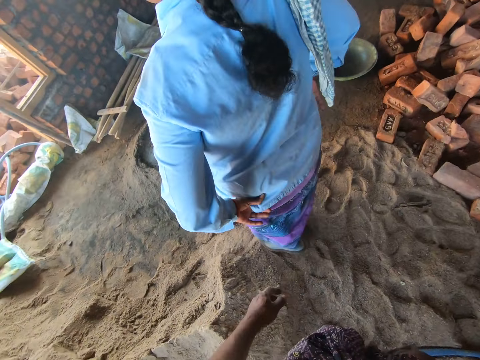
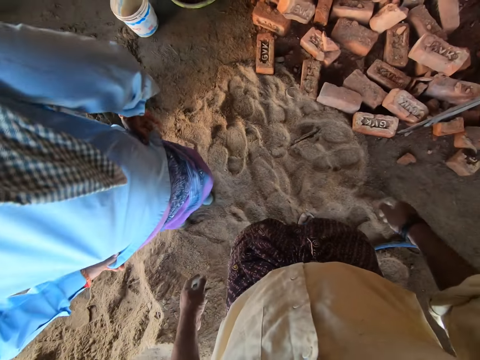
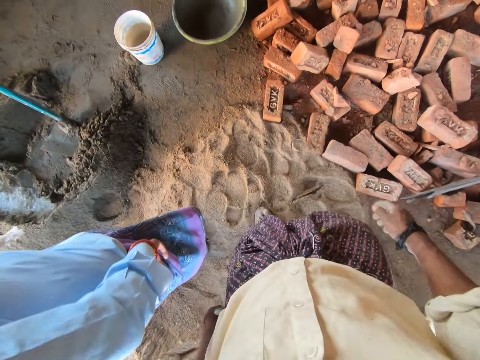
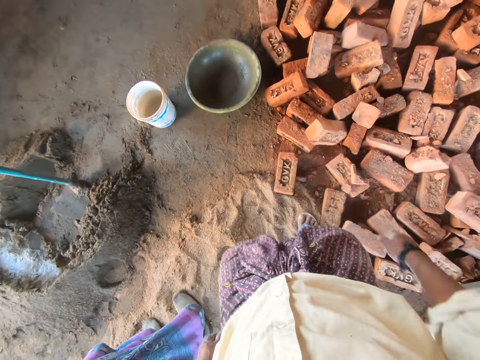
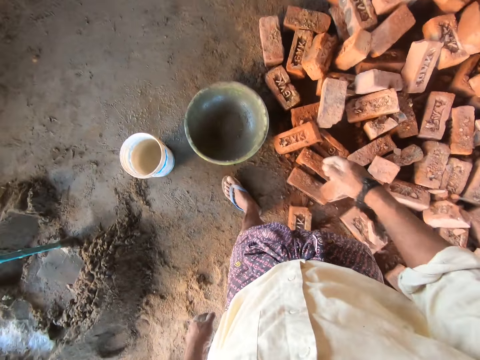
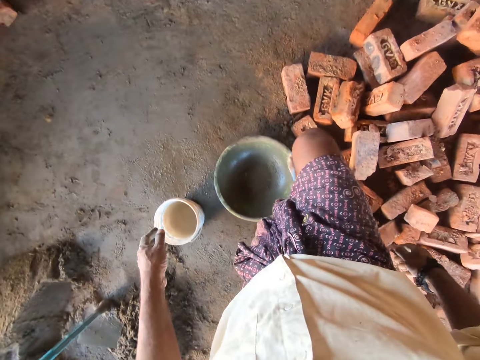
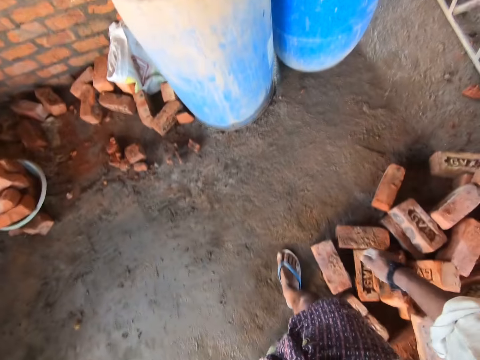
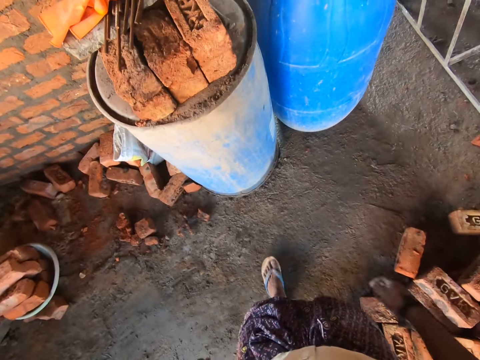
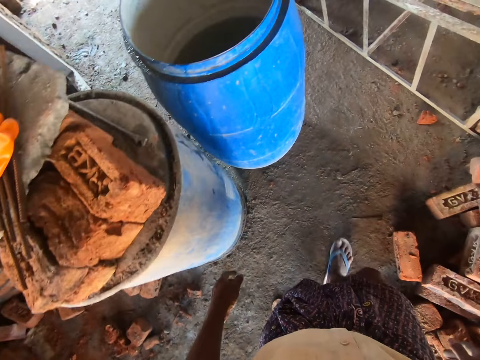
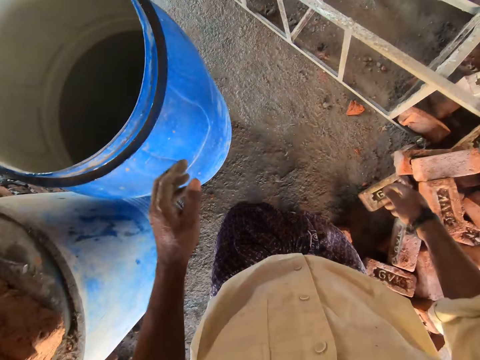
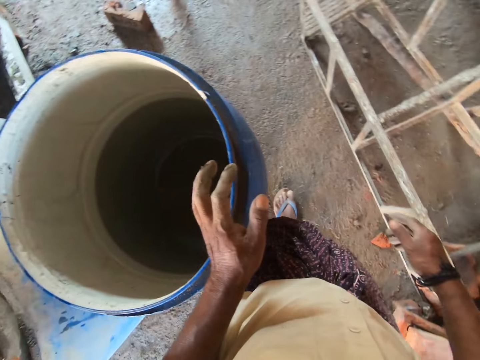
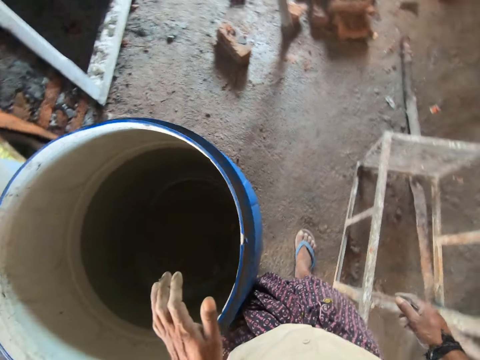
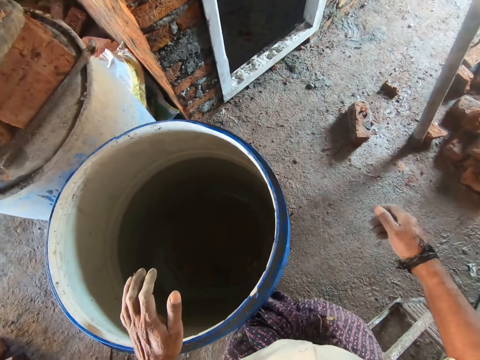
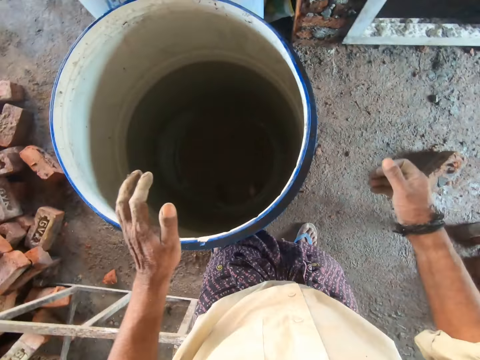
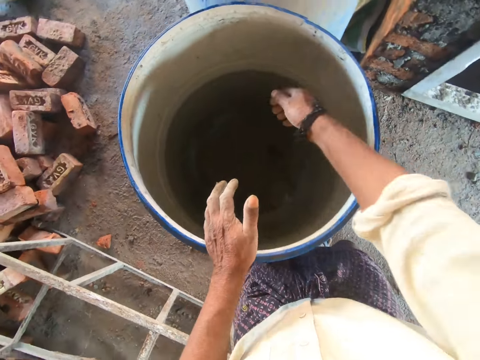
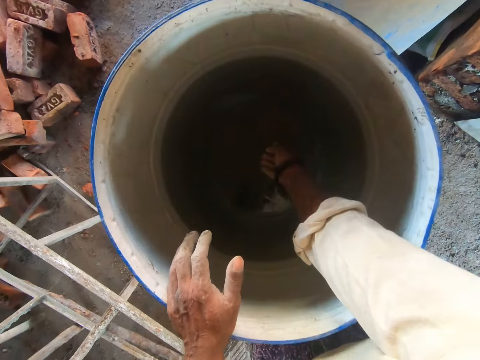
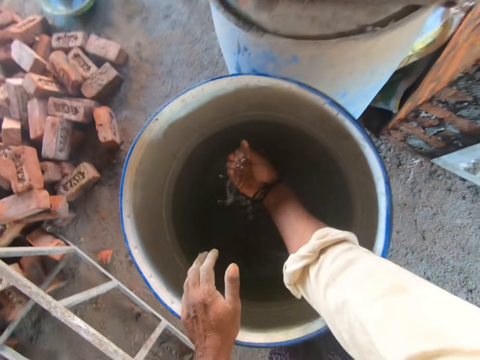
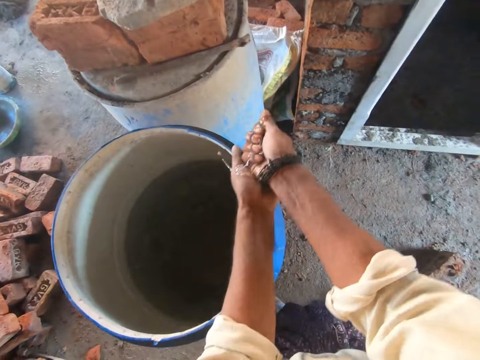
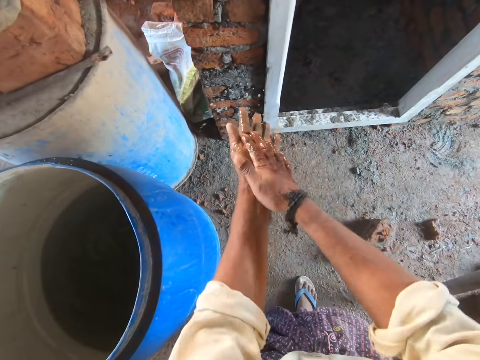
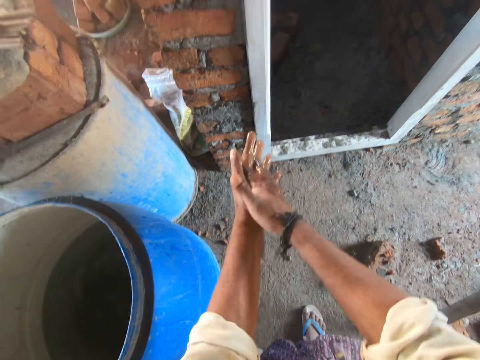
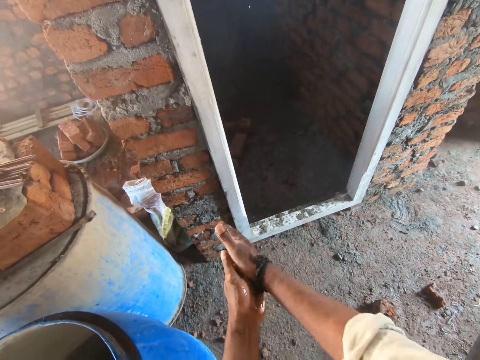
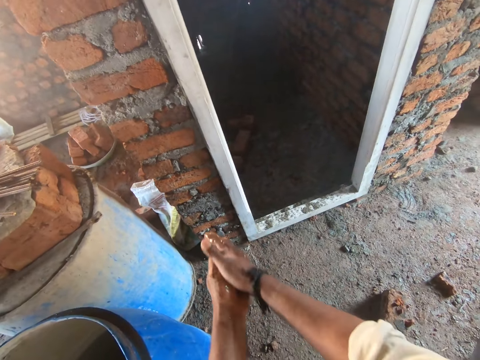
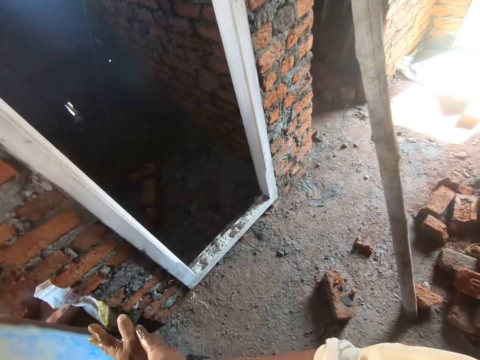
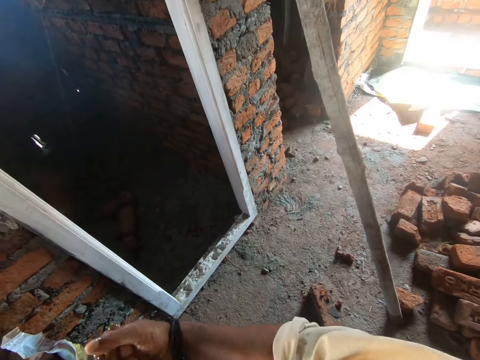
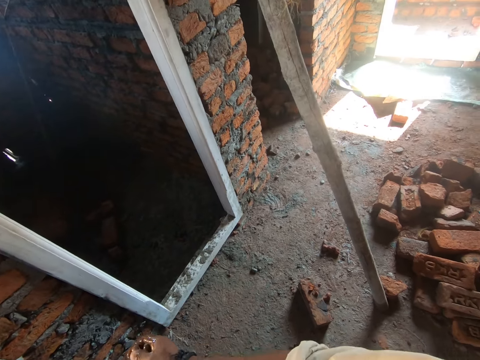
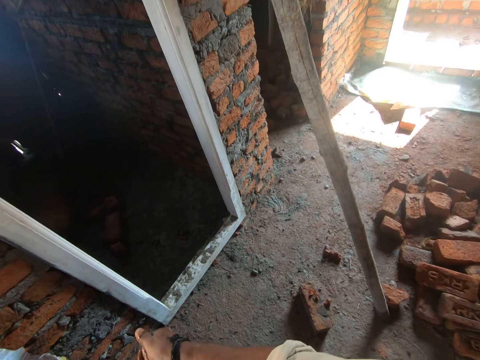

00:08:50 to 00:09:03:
The camera wearer walks around. They laugh. They walk around. A lady talks to the camera wearer. The camera wearer walks. They grab the blue plastic drum with the left hand. They fetch water in the plastic drum with the right hand. They wash hands. They stare around.

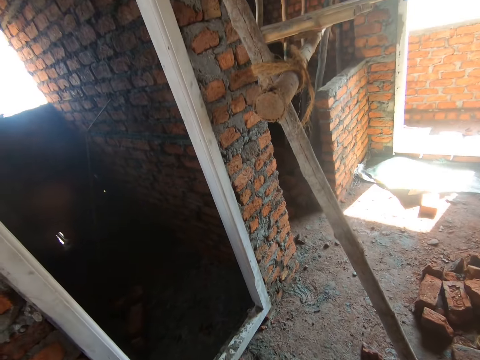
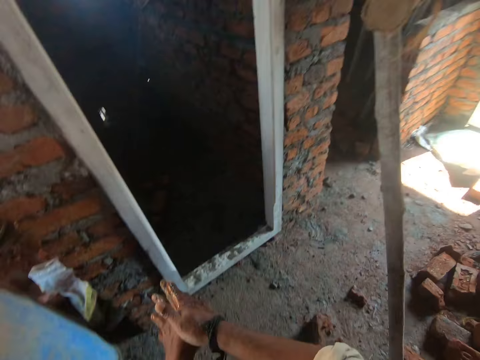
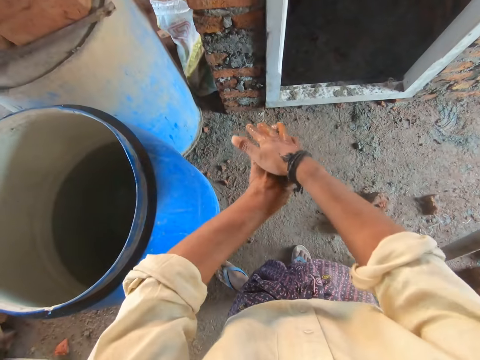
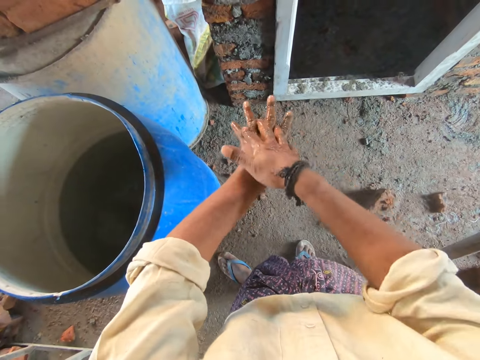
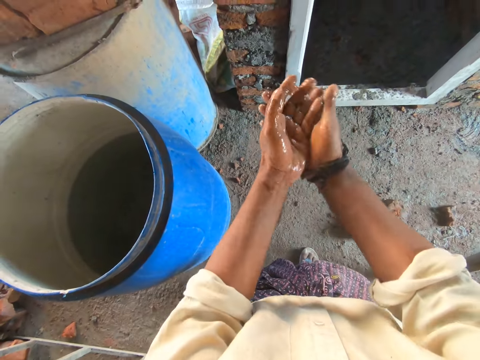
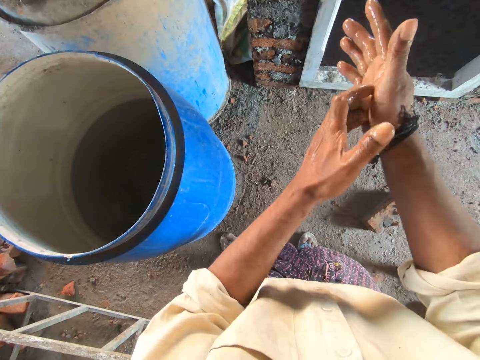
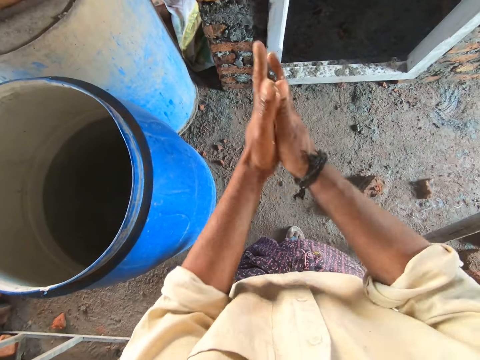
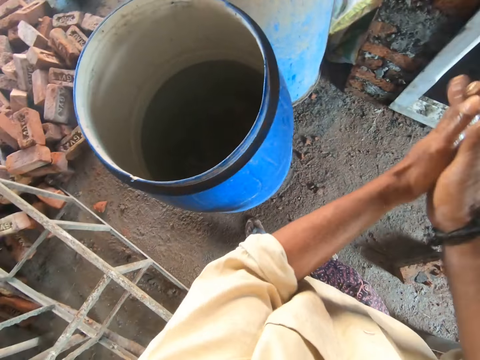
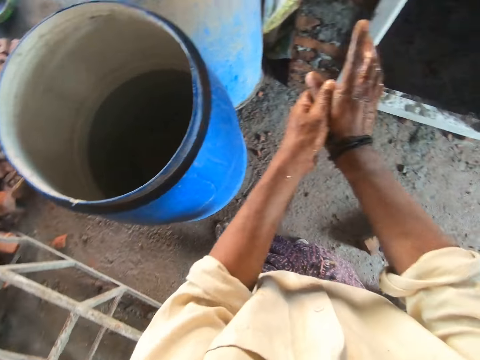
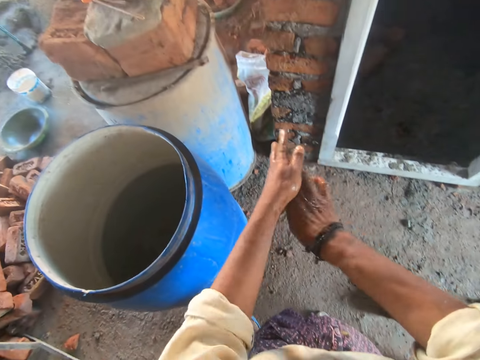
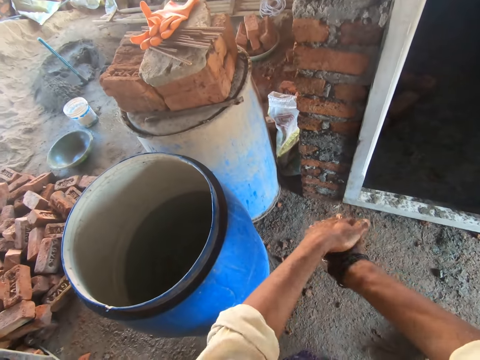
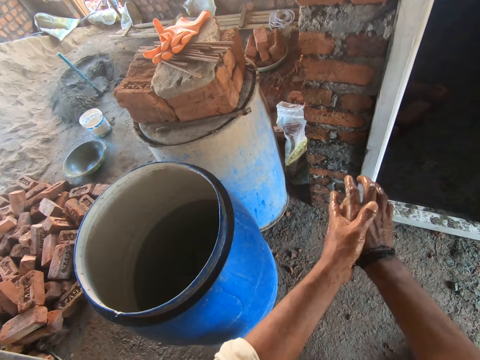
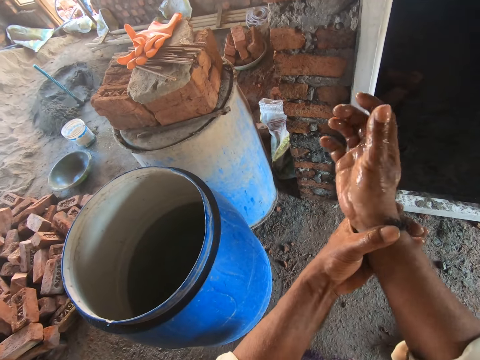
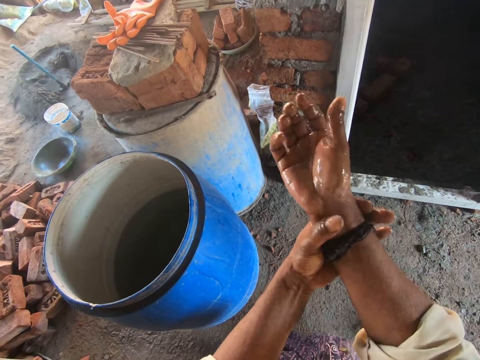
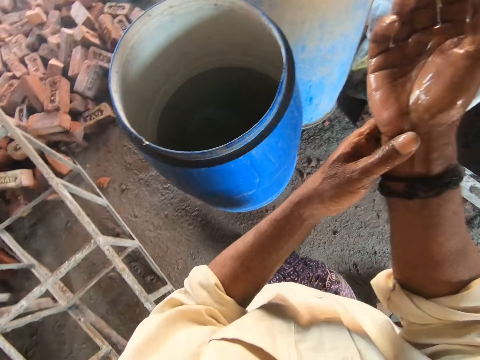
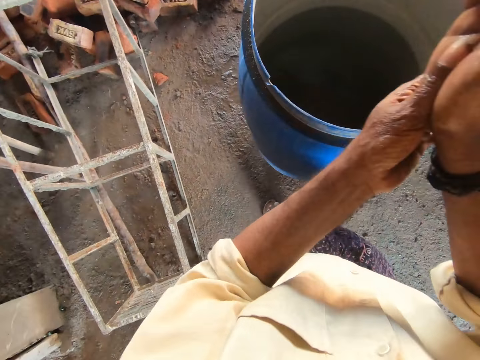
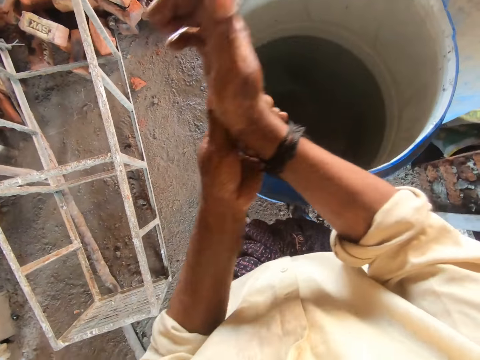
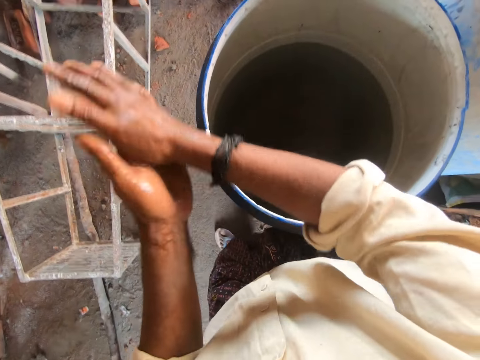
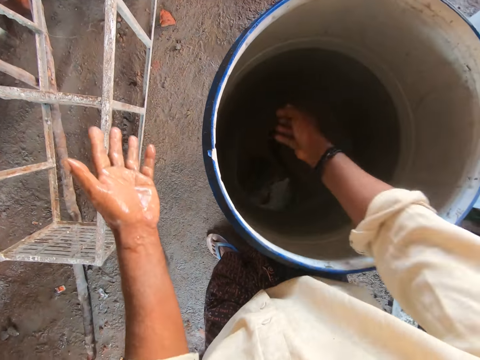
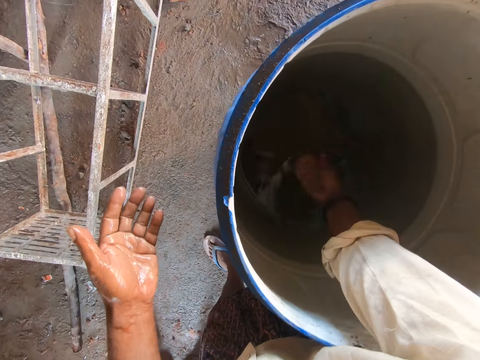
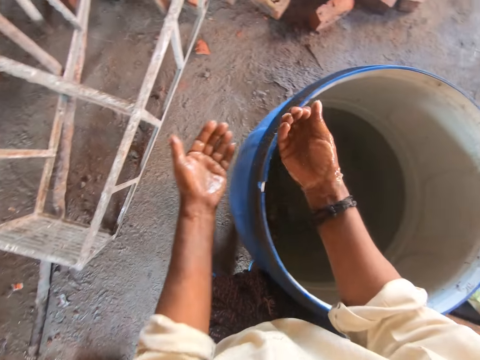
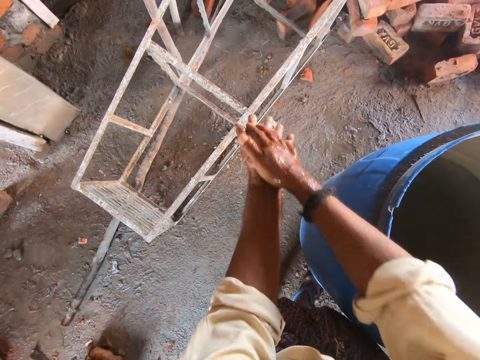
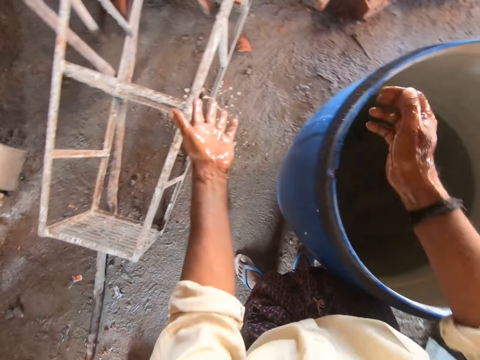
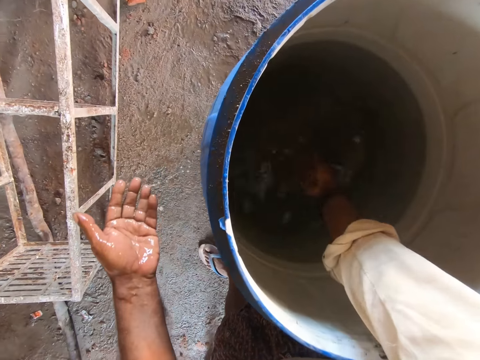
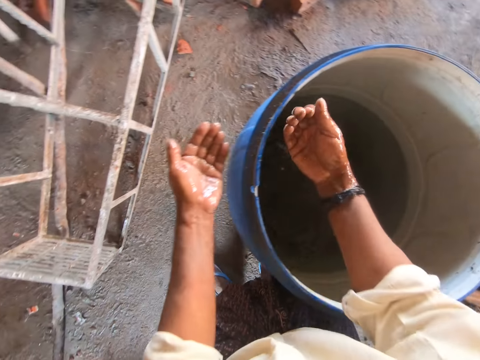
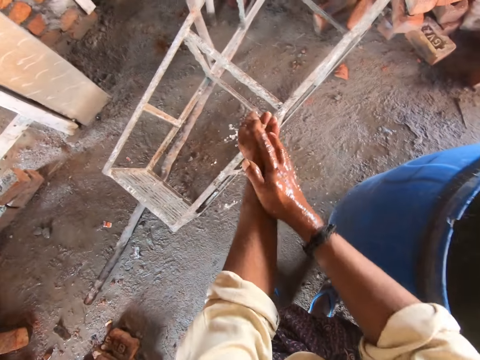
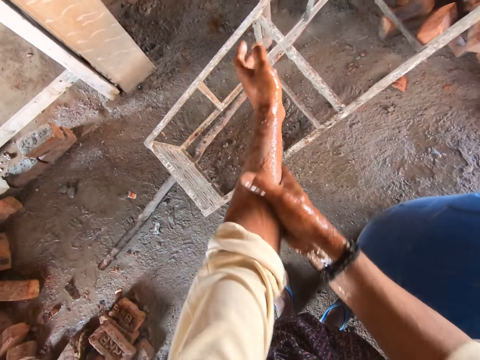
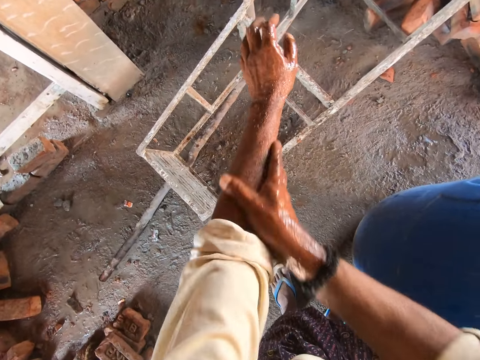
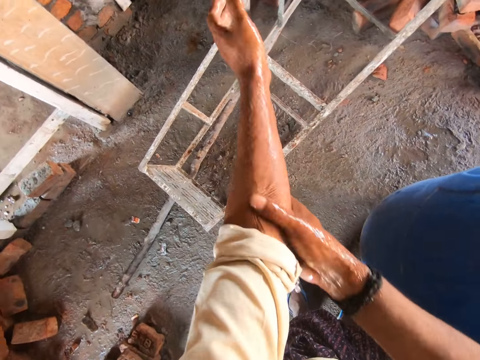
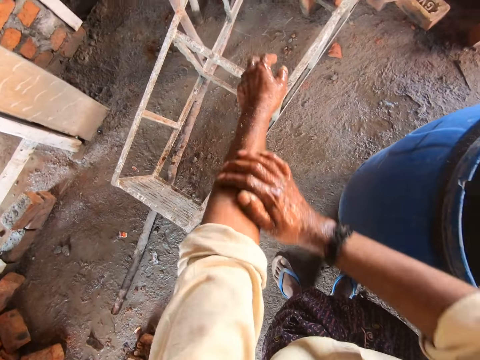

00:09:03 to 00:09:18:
The camera wearer wipes the hands. They stare around. They wipe the hands. They nip the black hand band on the right hand with the left hand. They stare around. They wipe the hands. They wash hands. They fetch water in a plastic drum with the right hand. They wash hands. They fetch water in the plastic drum with the right hand. They wash hands with water.
